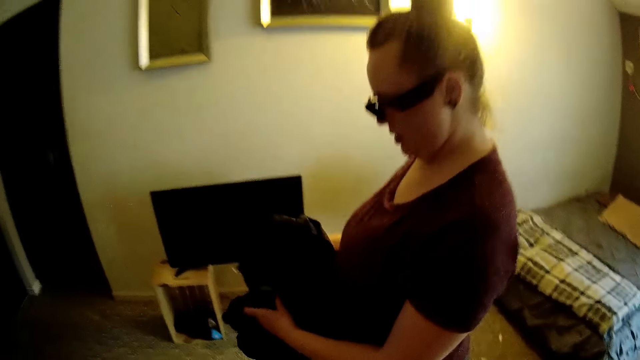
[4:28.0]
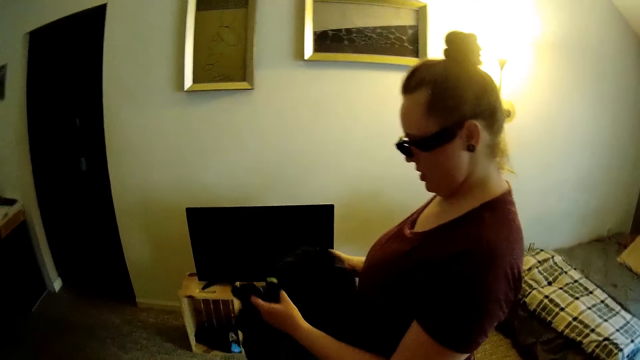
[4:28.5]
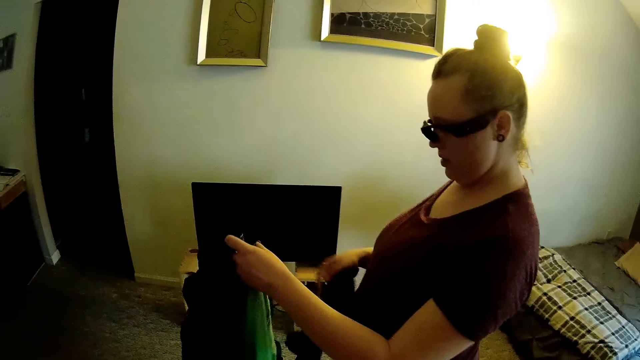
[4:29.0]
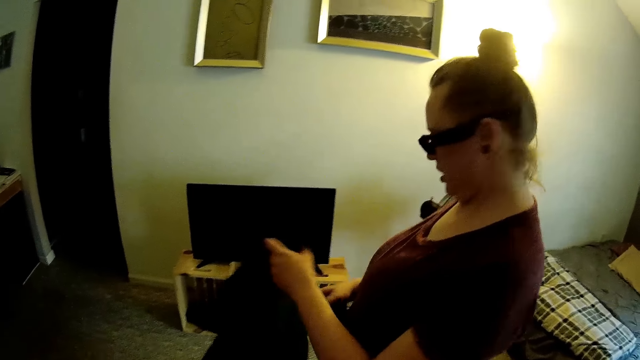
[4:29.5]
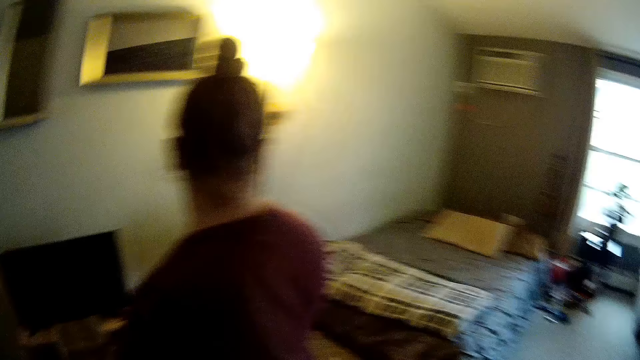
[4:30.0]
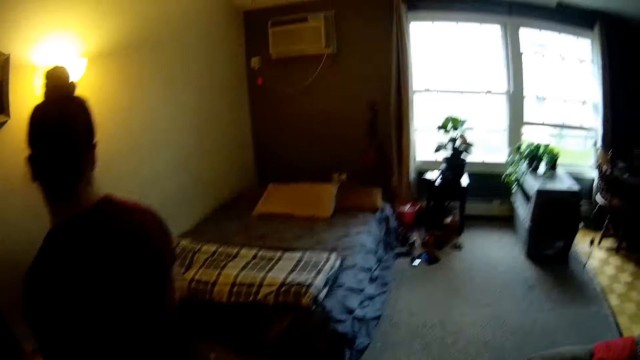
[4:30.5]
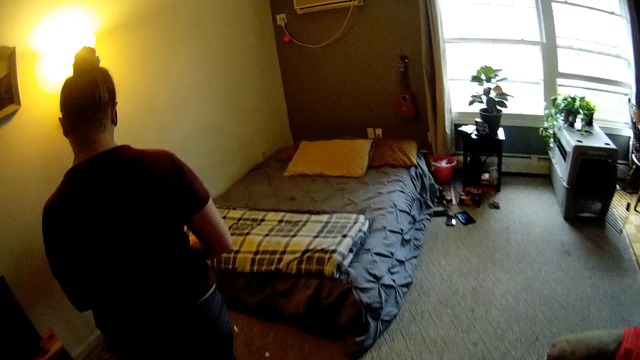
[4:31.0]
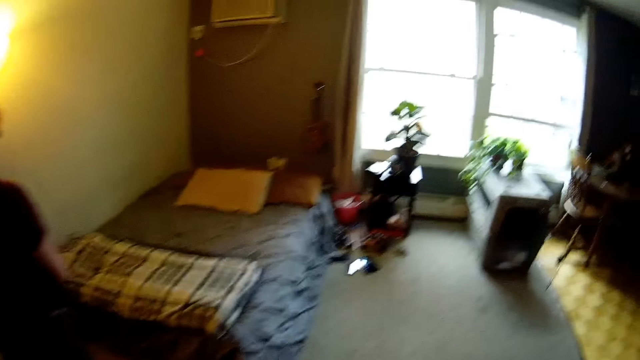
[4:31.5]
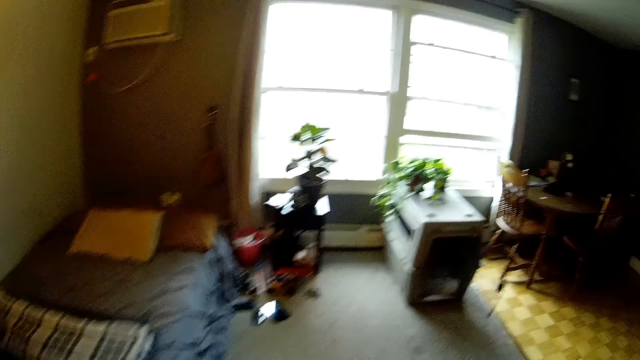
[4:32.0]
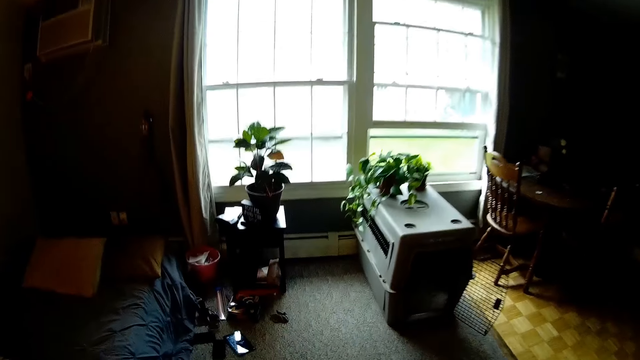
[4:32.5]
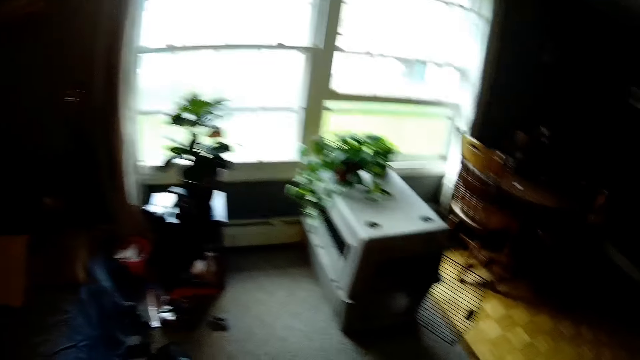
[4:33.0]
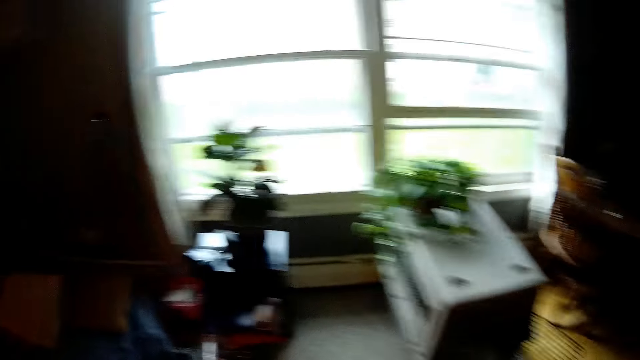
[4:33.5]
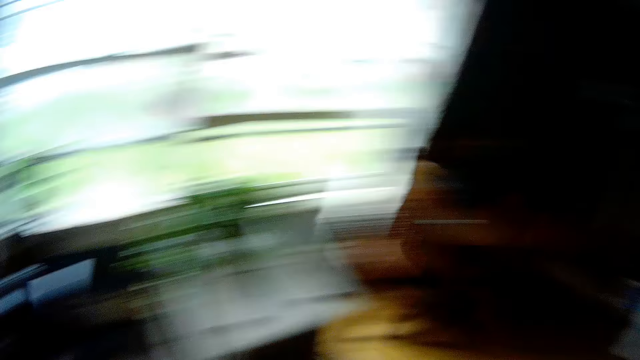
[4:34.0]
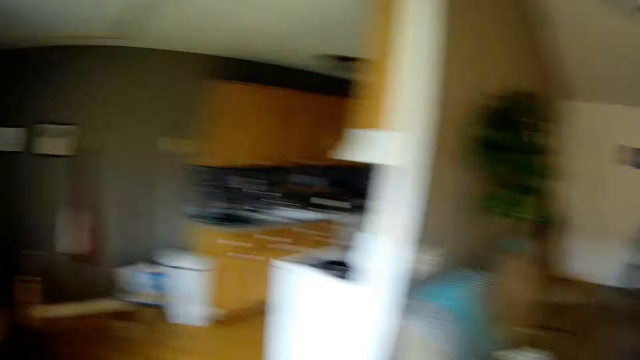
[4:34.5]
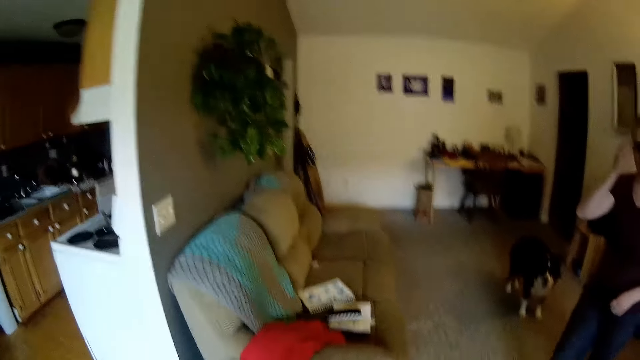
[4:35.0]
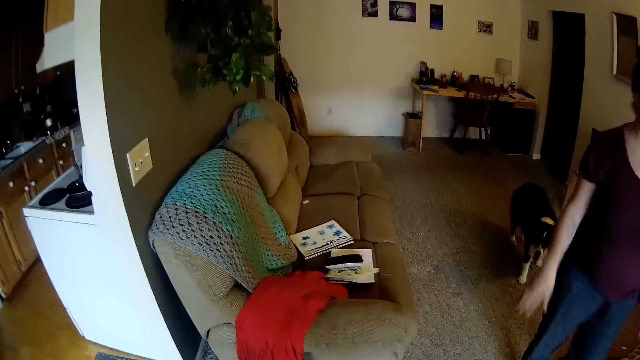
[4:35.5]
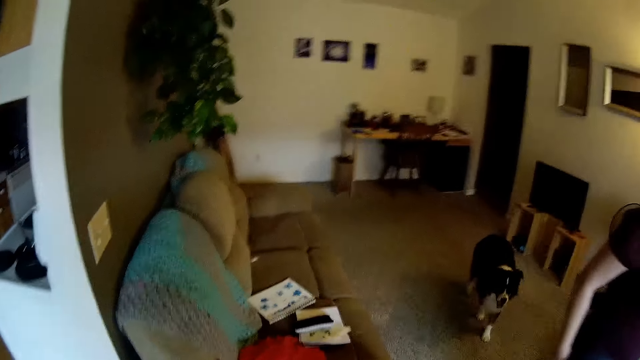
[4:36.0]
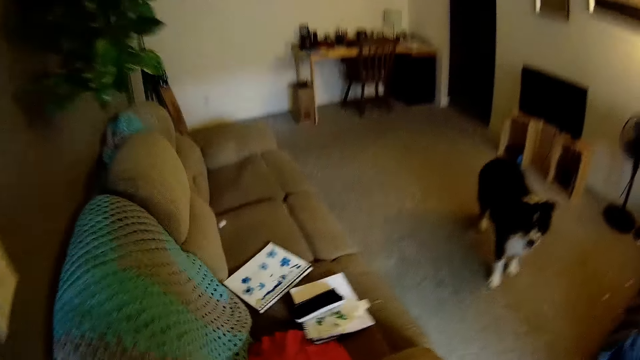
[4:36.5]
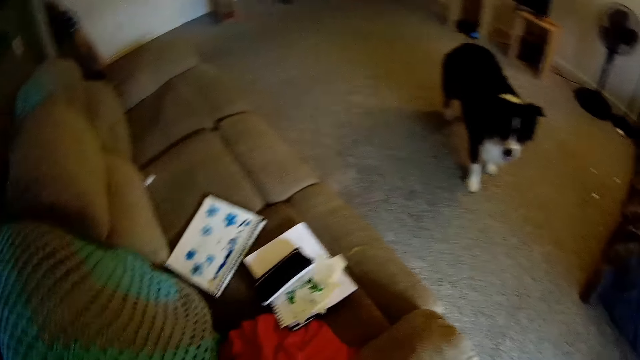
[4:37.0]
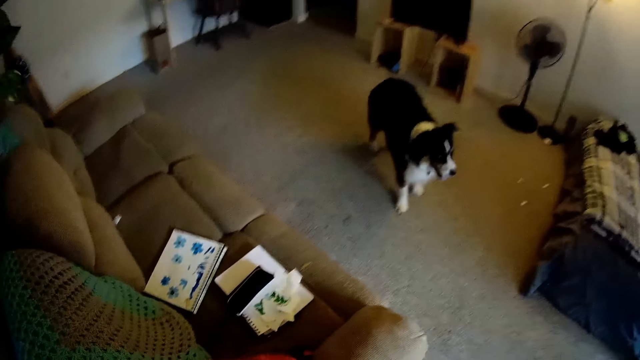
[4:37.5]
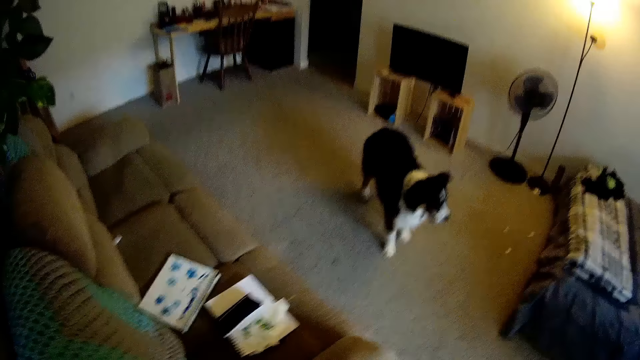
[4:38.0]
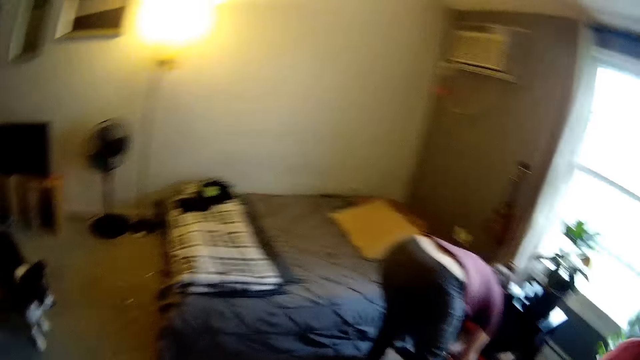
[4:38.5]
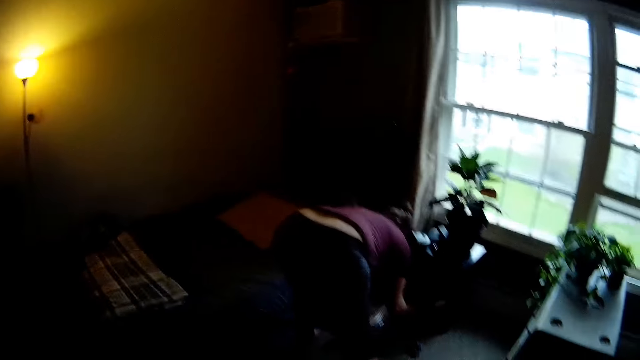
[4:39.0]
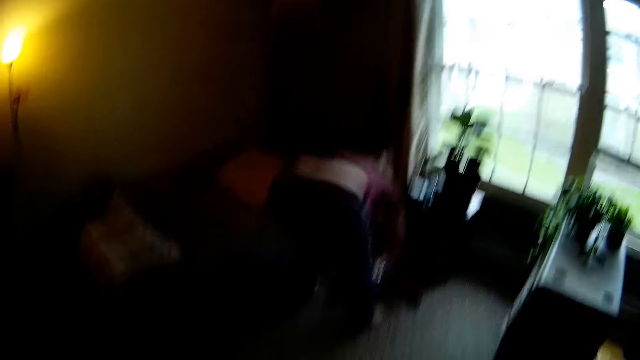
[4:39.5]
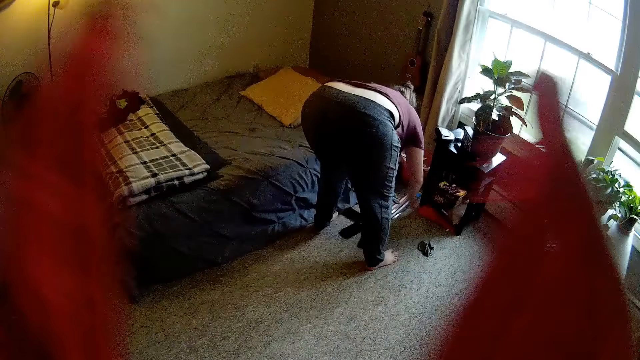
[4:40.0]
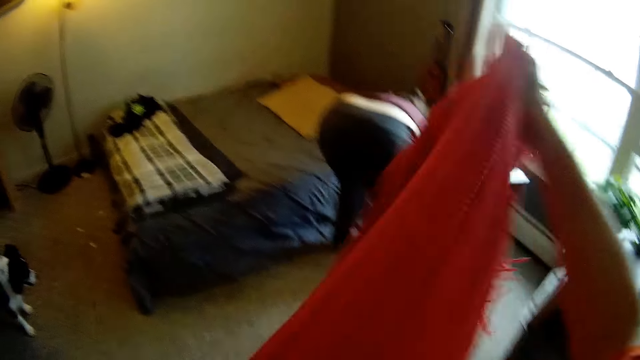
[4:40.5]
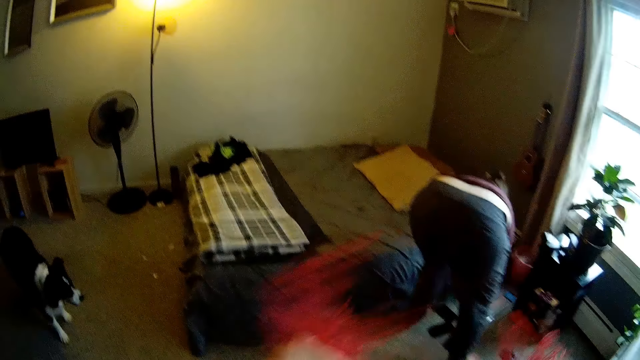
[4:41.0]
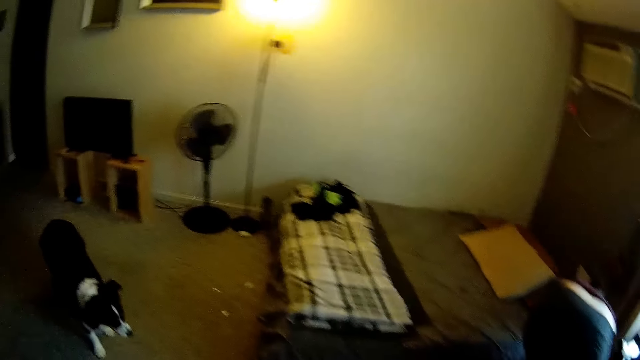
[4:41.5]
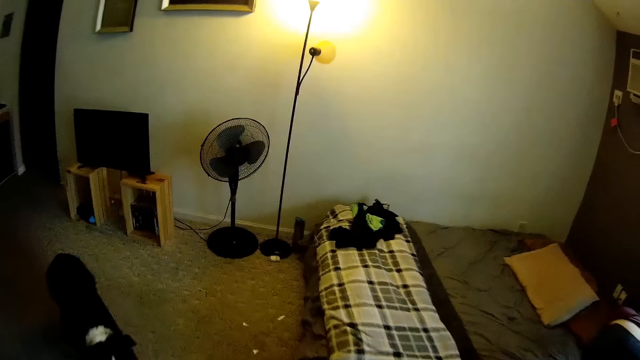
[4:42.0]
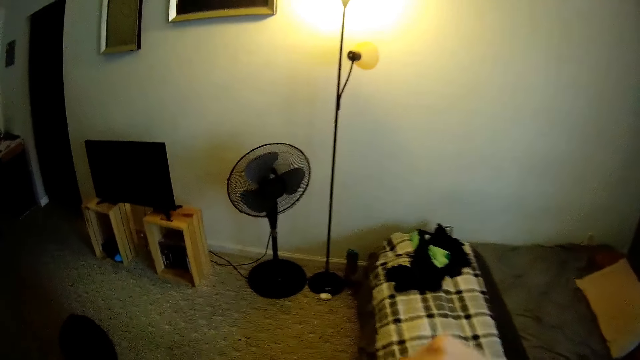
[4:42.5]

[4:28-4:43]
The camera wearer picks an orange scarf from the couch with his right hand. The woman puts a tool in a shelf with her right hand. The camera wearer folds the orange scarf with both hands.

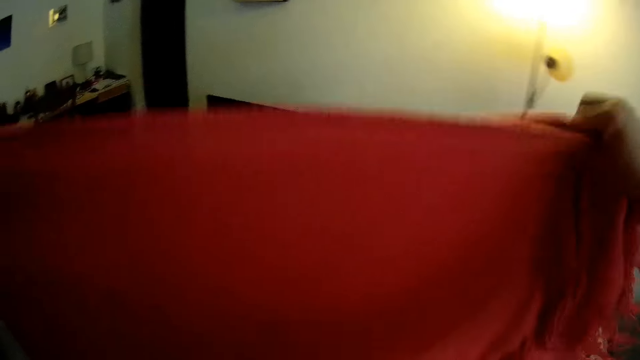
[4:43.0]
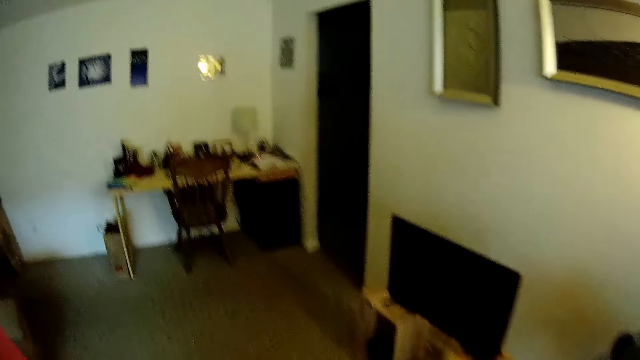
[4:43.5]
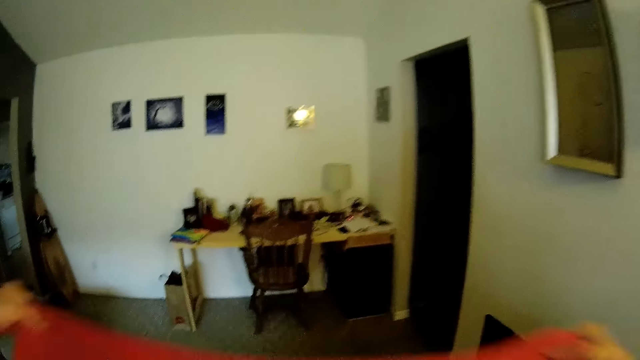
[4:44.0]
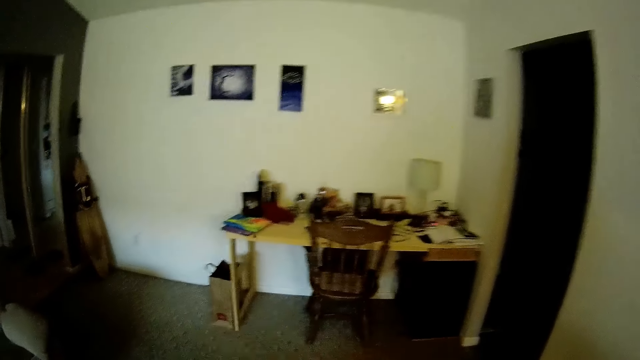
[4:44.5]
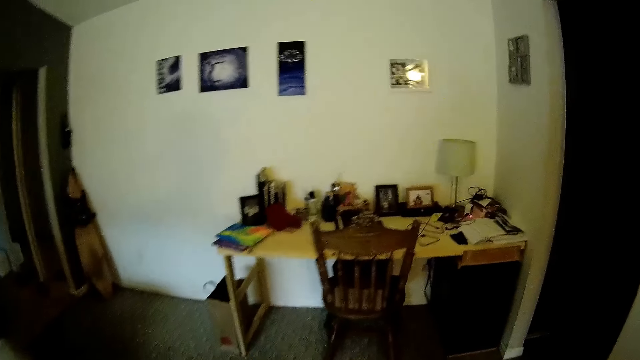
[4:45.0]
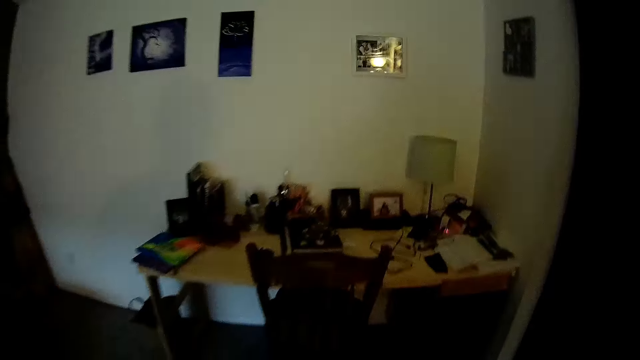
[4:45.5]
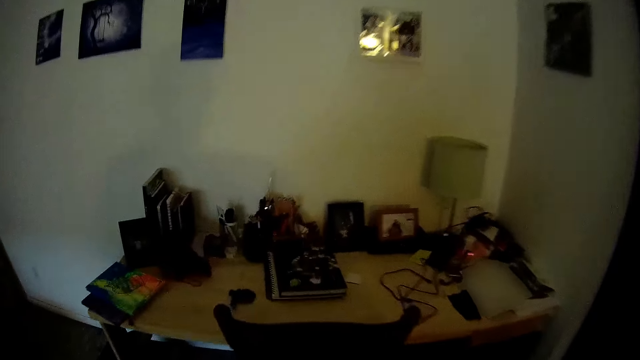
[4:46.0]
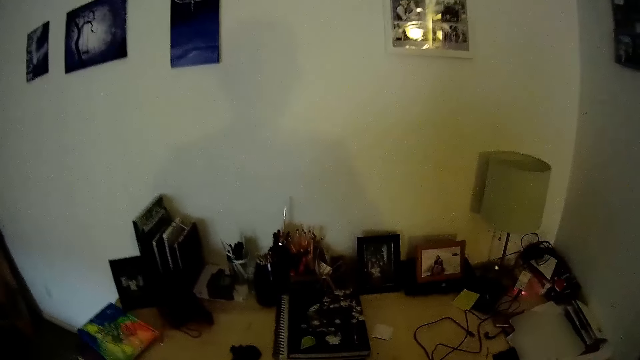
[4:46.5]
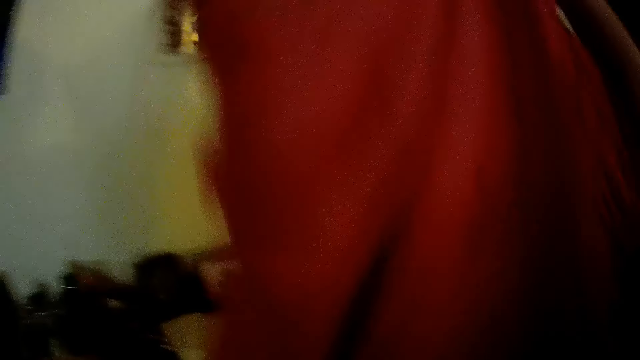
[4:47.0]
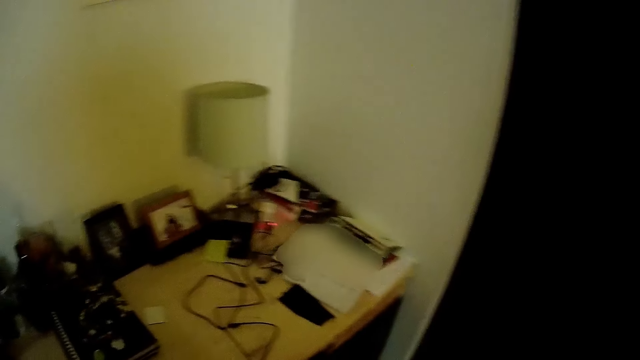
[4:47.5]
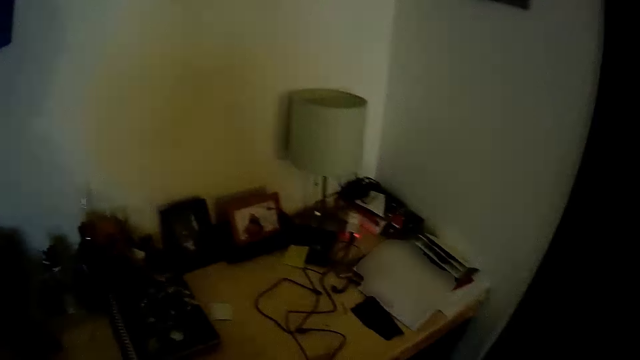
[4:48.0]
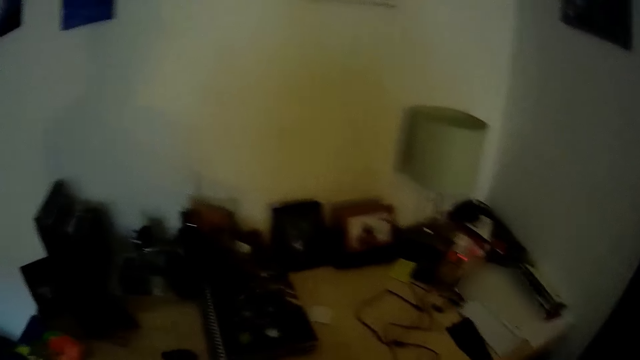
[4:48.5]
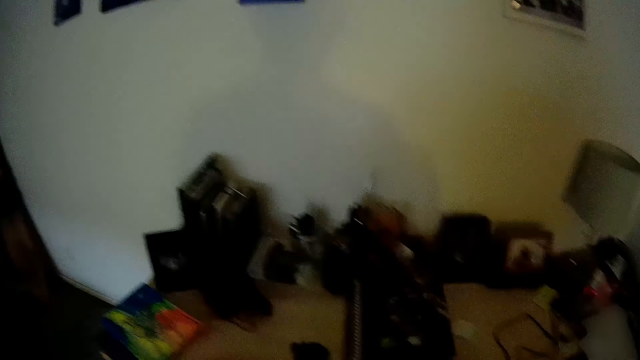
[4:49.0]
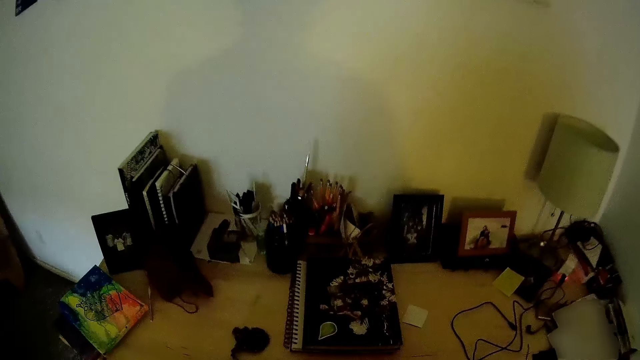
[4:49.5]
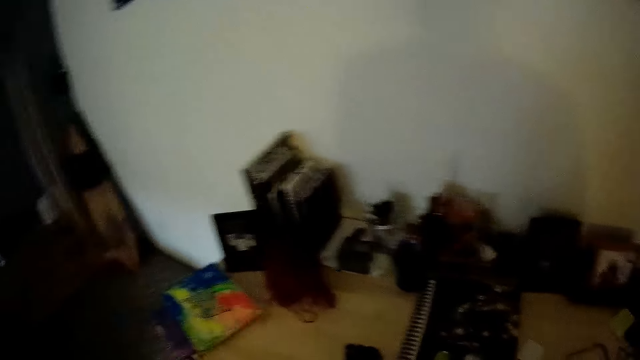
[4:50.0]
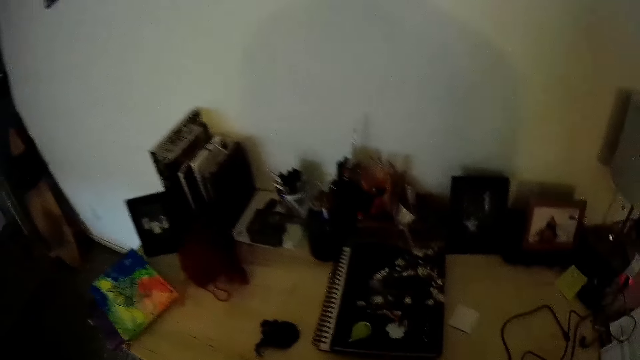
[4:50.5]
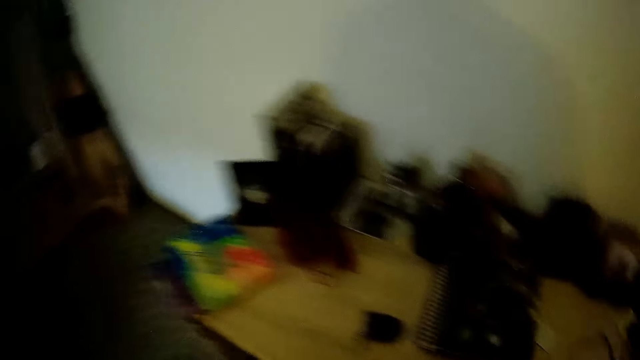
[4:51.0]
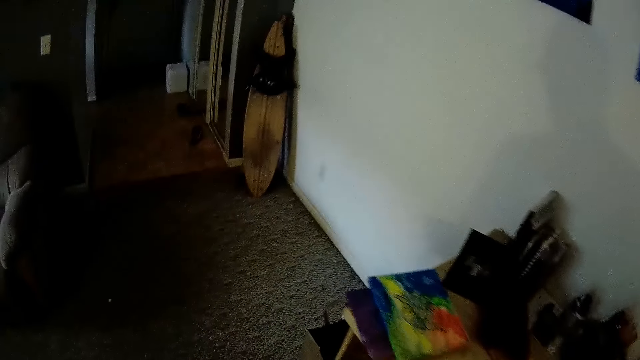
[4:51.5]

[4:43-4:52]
The camera wearer places the scarf on the chair.
